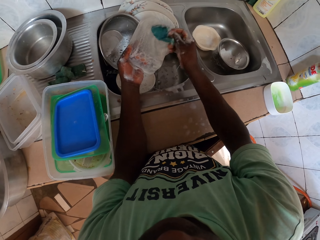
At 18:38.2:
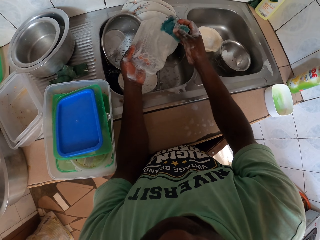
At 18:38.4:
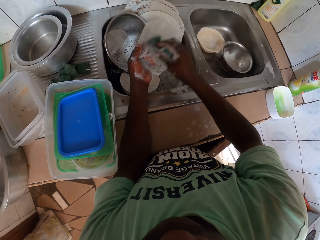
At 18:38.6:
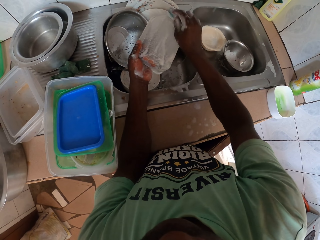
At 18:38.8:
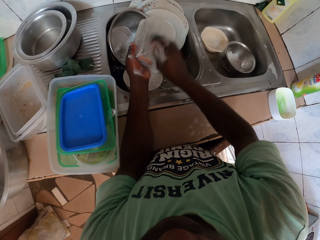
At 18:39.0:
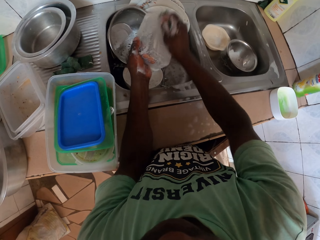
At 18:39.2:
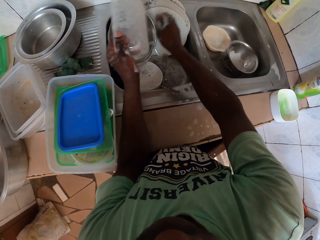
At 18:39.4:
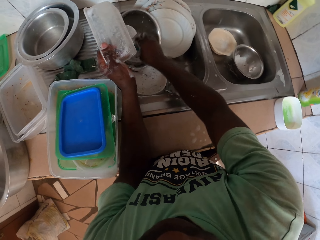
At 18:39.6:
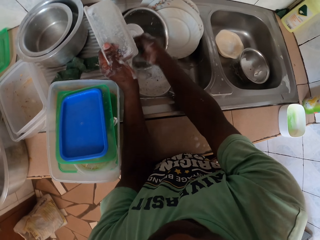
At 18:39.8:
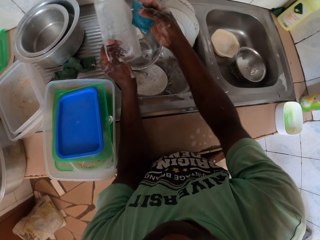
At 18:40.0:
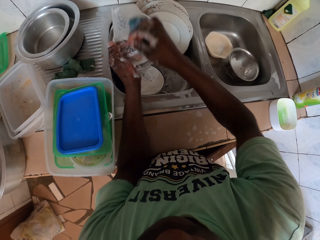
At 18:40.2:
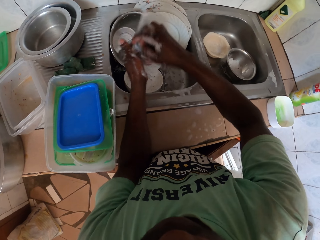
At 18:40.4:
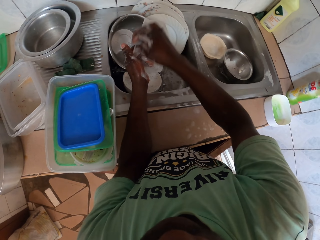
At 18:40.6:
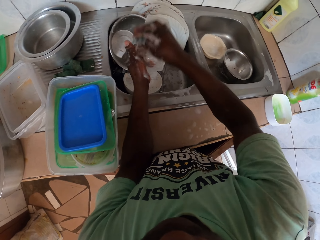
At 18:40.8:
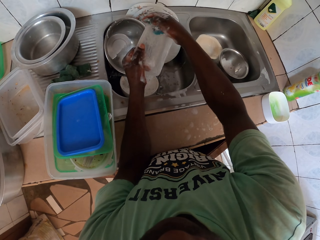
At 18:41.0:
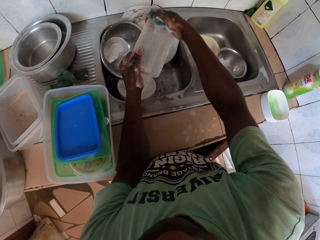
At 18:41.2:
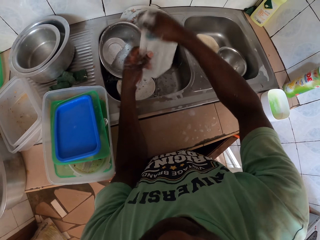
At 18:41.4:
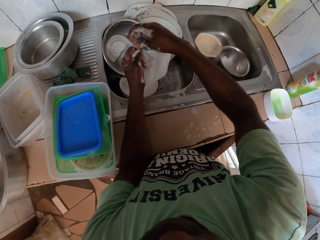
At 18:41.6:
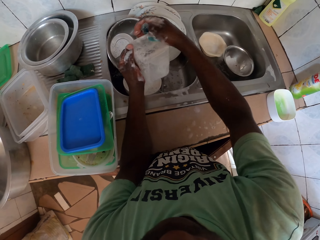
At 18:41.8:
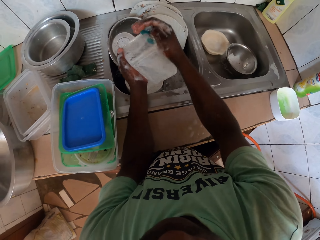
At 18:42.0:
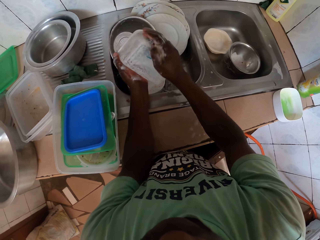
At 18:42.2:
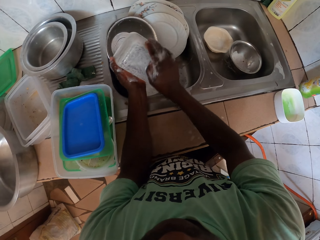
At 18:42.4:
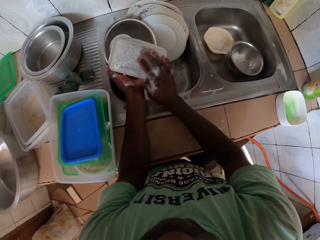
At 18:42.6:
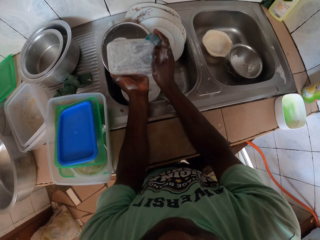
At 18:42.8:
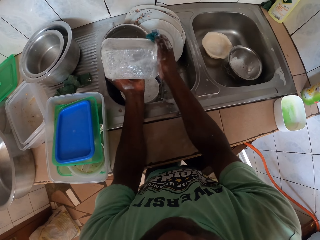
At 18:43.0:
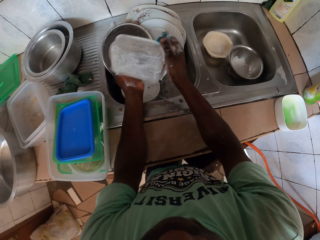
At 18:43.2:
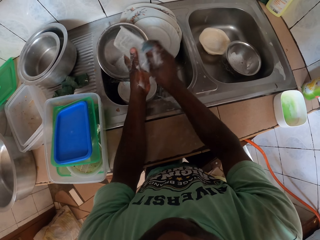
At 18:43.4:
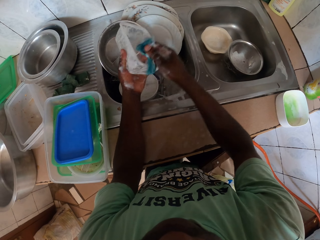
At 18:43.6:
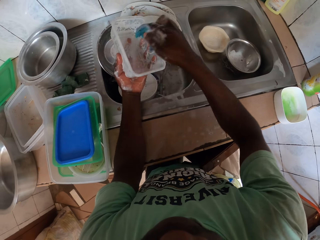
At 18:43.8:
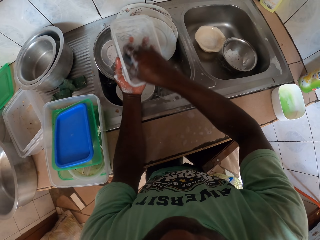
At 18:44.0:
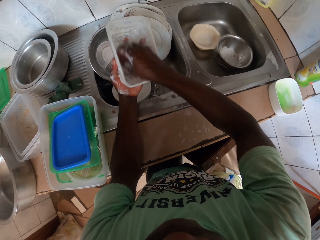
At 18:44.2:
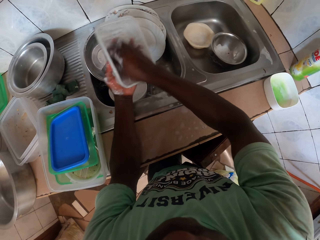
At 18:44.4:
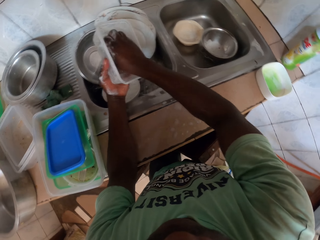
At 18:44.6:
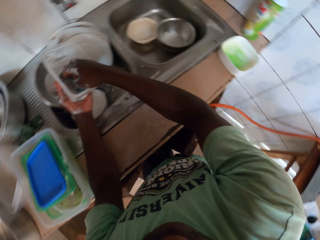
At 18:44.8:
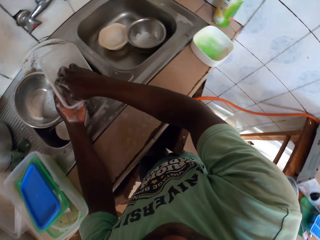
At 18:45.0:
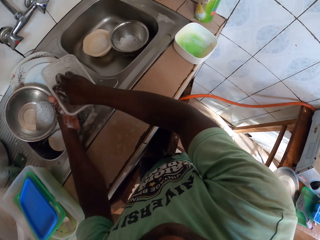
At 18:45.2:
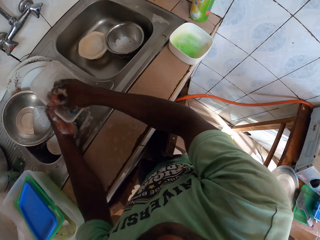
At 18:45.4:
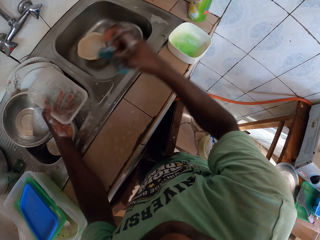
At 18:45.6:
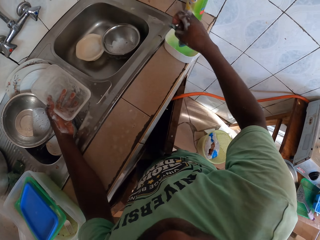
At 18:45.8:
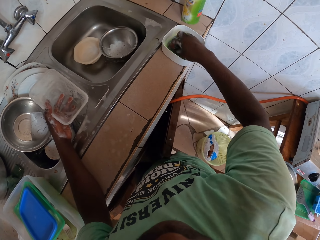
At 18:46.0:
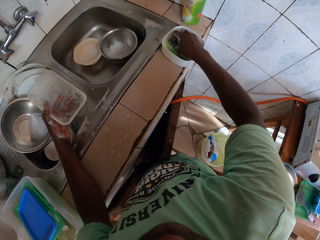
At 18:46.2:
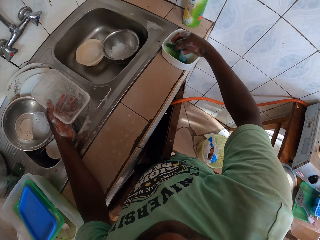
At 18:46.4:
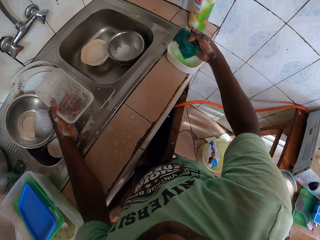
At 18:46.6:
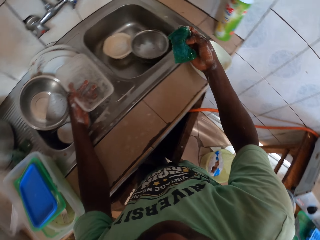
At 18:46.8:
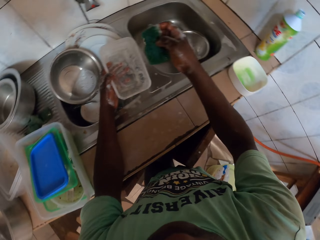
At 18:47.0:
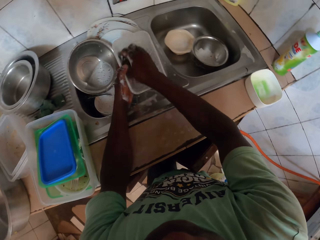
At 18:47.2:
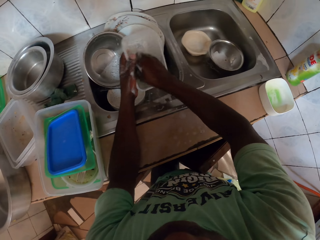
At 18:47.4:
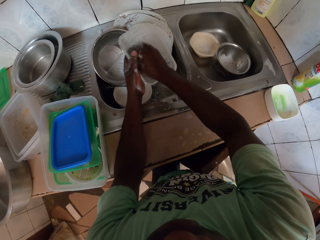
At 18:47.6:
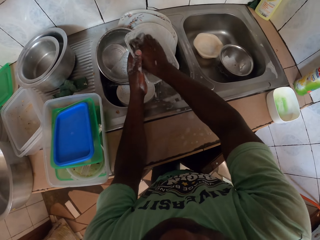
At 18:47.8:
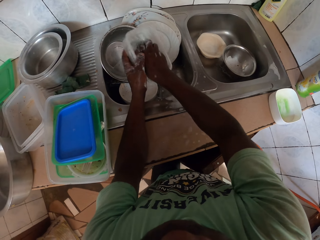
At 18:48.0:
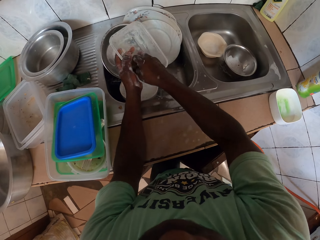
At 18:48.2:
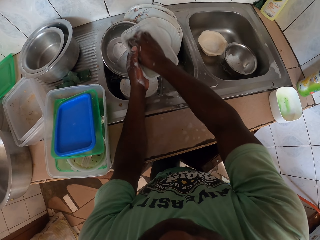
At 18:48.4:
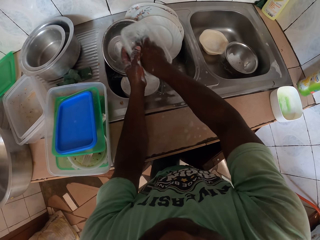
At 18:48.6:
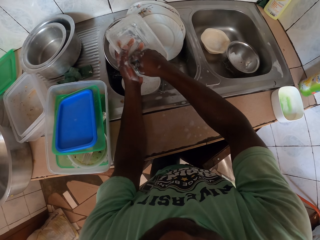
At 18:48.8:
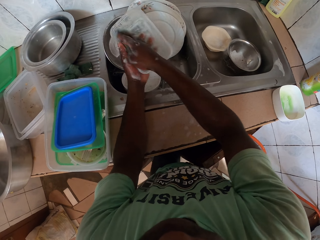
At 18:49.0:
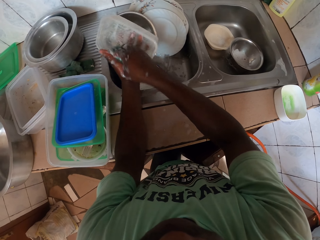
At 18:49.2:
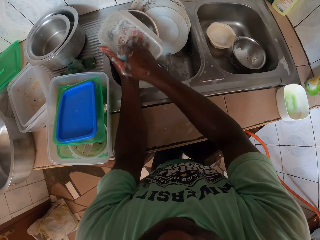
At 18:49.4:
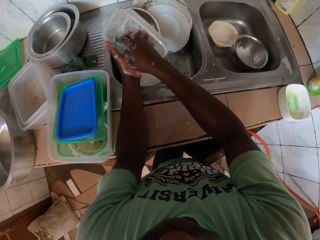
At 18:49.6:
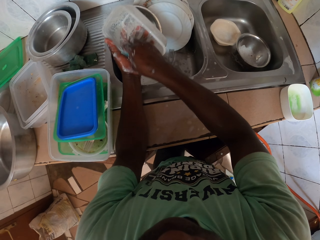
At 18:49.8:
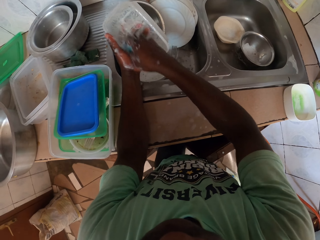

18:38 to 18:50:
The camera wearer dips a sponge in water. They wash the dish. They dip the sponge in soap.

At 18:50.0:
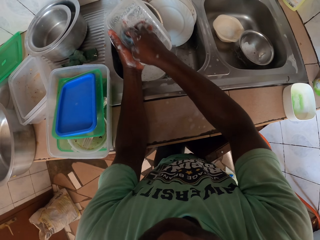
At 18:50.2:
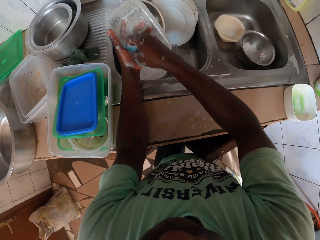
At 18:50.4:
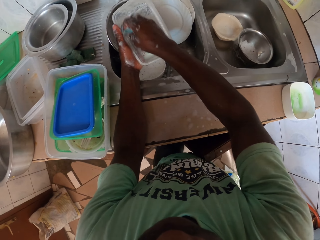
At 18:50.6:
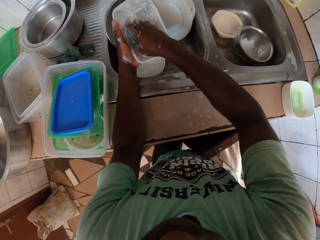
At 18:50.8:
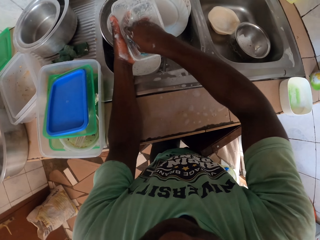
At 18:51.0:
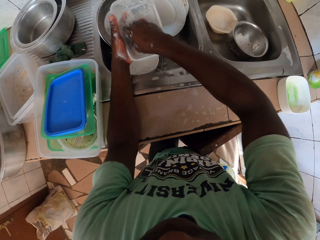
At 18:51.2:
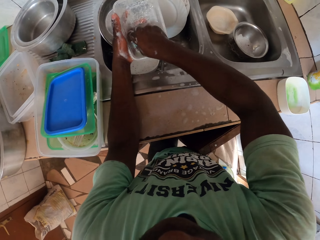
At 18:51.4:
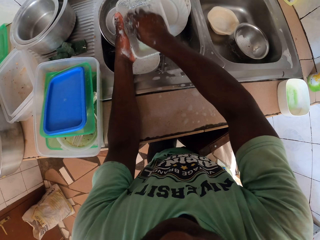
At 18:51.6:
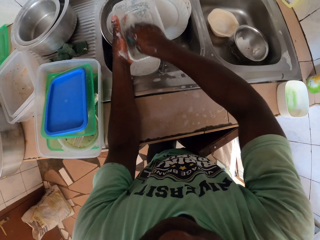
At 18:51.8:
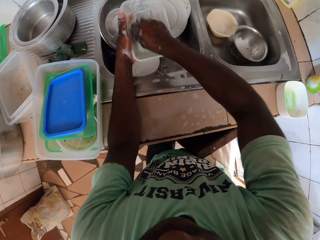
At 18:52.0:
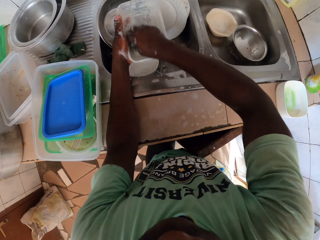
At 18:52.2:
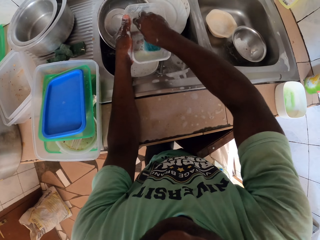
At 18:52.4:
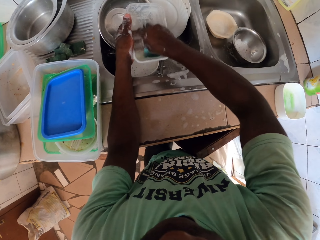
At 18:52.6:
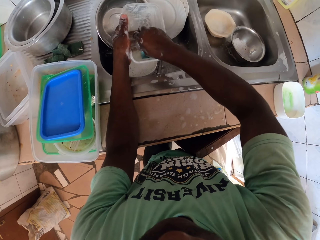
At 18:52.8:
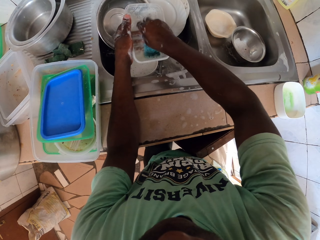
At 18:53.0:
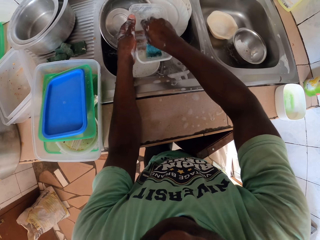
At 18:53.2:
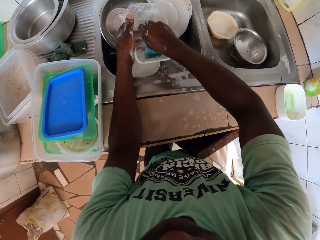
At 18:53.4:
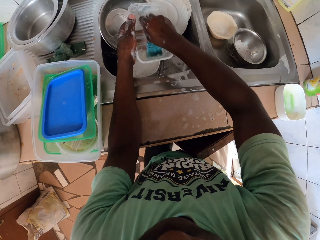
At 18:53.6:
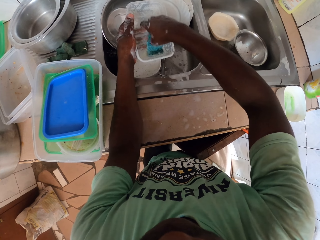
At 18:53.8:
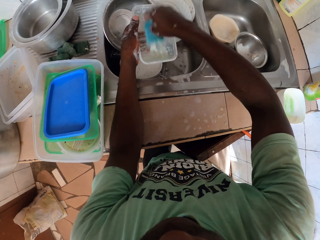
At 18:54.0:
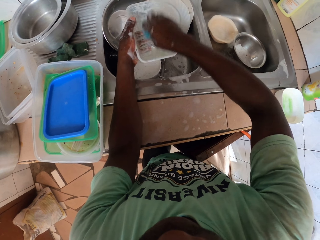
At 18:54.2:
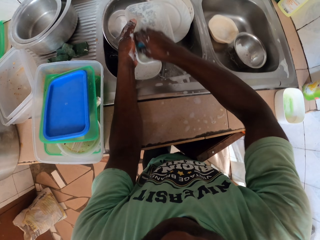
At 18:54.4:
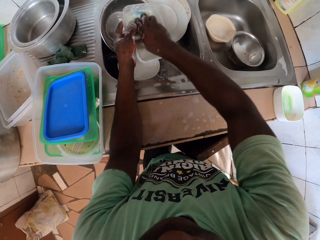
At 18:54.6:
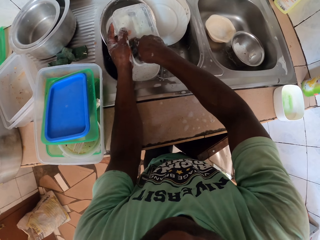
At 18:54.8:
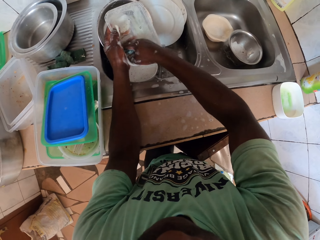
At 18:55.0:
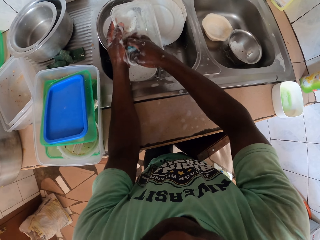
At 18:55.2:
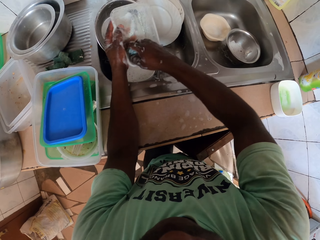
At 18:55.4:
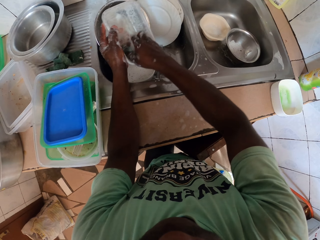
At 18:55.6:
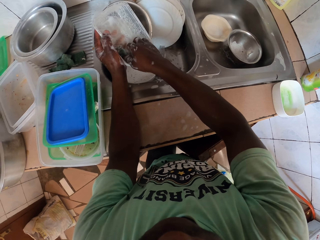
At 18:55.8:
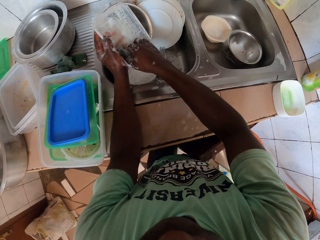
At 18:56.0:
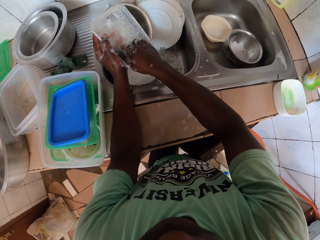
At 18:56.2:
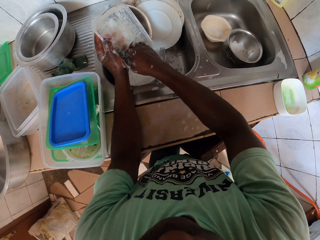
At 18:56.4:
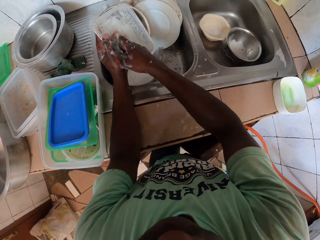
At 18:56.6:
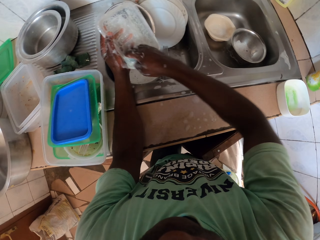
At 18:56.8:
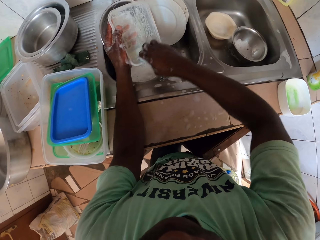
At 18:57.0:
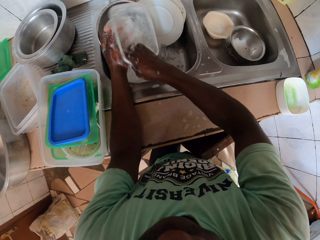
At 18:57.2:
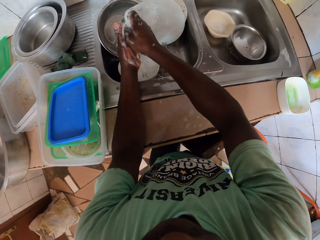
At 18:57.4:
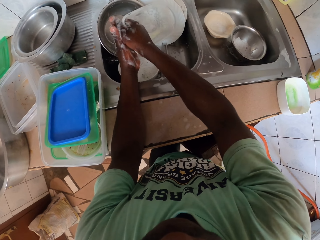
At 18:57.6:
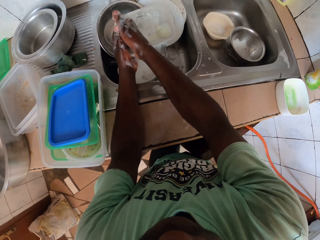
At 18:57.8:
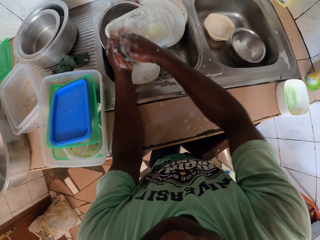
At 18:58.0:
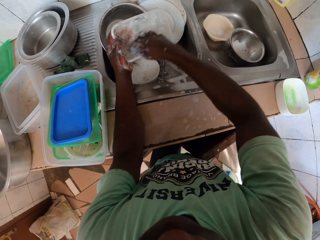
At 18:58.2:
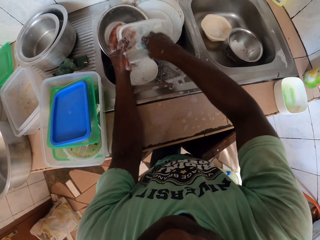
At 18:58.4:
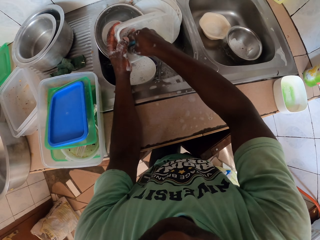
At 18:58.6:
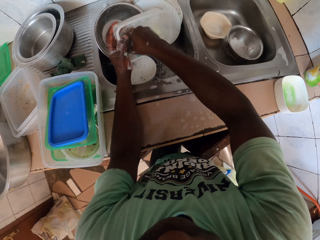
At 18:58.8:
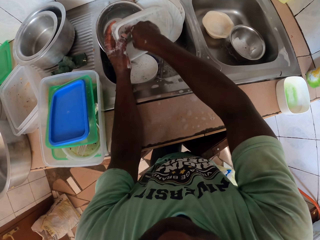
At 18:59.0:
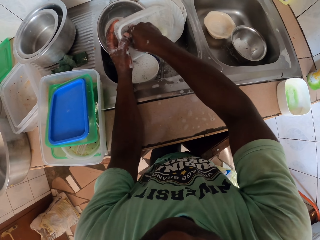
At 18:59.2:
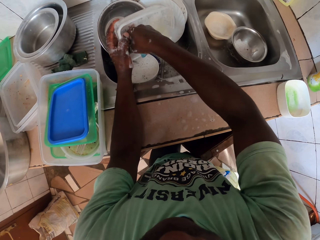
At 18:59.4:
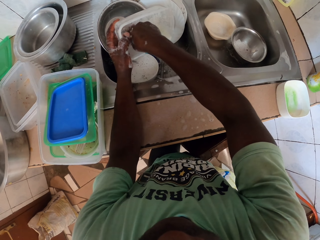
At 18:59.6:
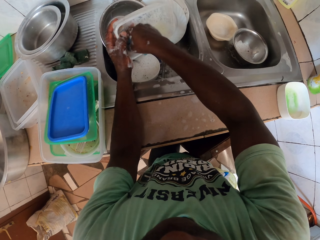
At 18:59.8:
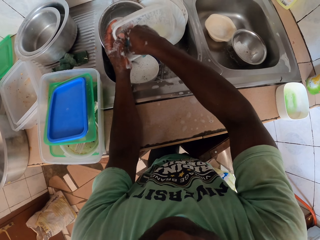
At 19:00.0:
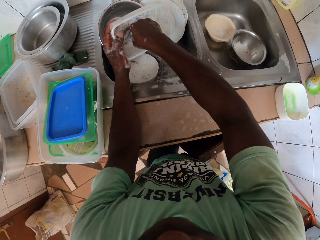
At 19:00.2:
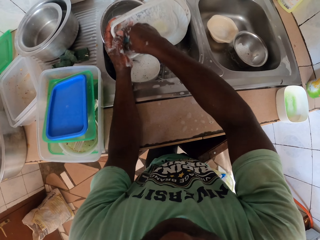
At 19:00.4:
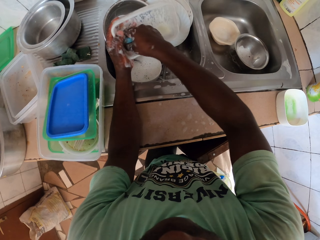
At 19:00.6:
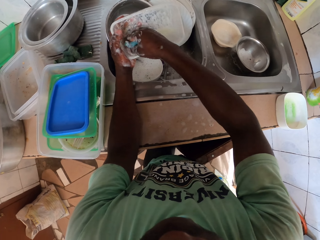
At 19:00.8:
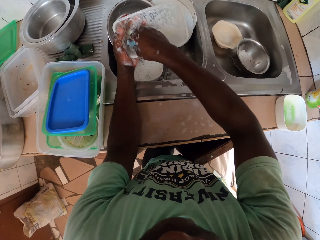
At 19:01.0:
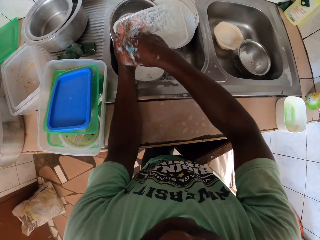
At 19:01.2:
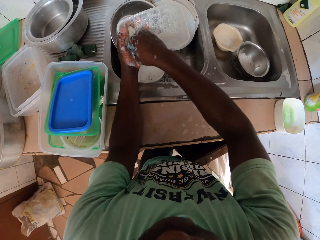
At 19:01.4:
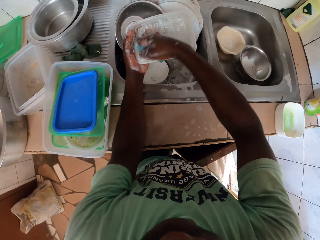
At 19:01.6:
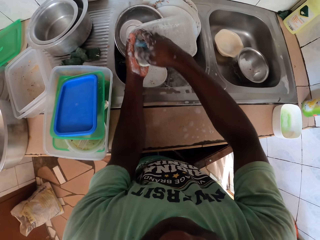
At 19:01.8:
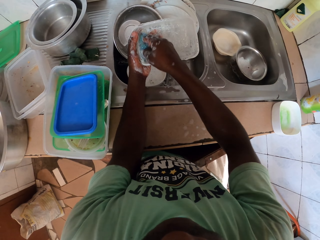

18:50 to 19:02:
The camera wearer dips the sponge in water. They scrub the tin with nails. They wash the dish.
